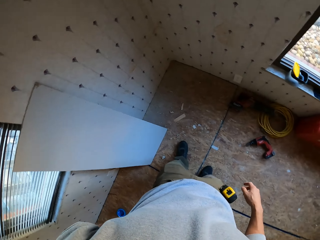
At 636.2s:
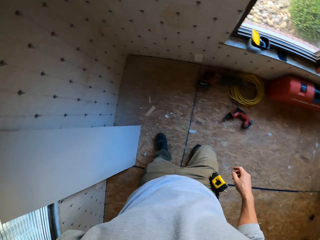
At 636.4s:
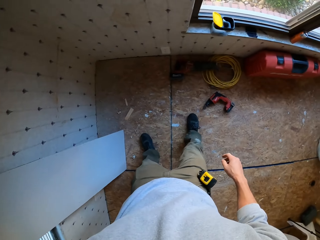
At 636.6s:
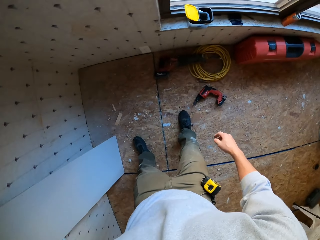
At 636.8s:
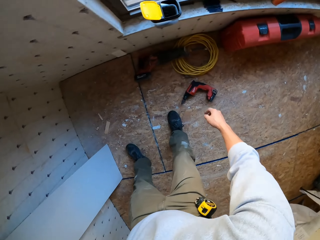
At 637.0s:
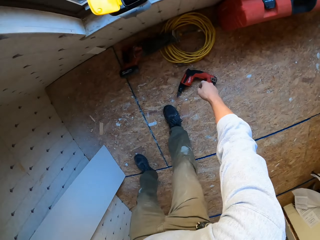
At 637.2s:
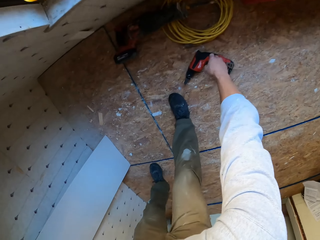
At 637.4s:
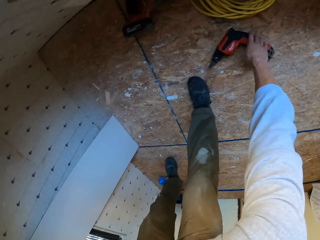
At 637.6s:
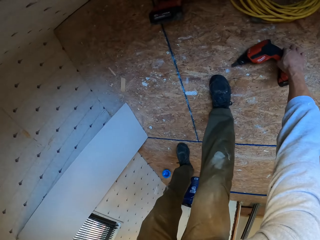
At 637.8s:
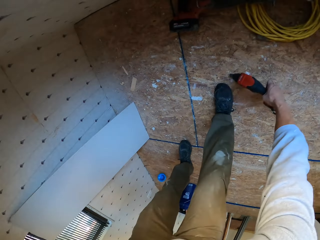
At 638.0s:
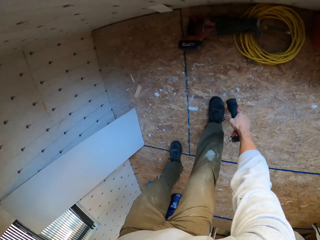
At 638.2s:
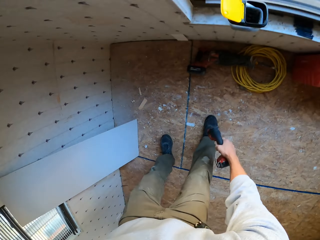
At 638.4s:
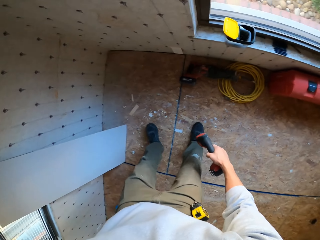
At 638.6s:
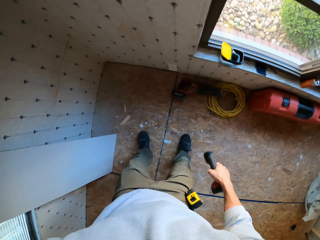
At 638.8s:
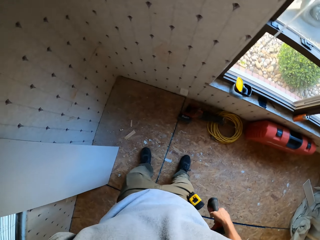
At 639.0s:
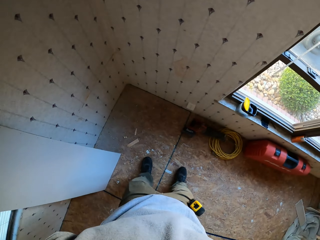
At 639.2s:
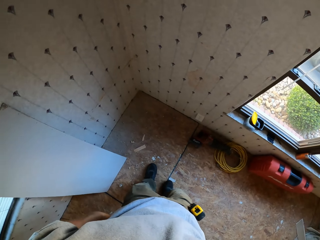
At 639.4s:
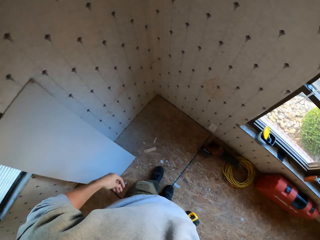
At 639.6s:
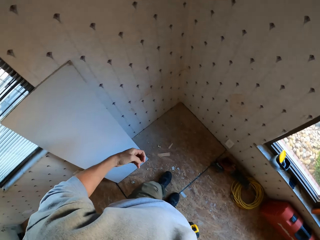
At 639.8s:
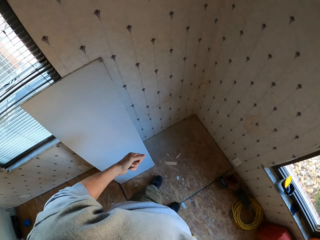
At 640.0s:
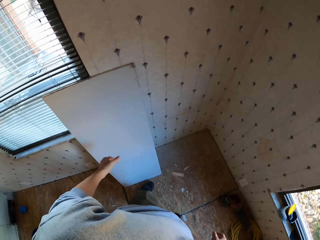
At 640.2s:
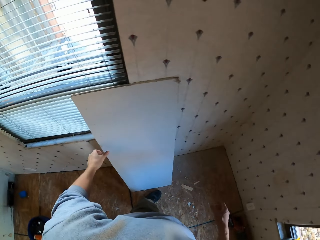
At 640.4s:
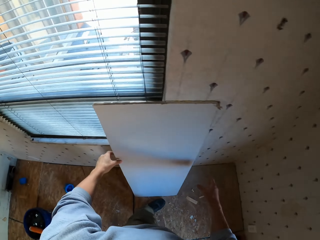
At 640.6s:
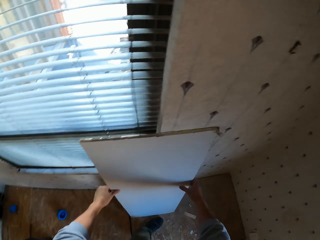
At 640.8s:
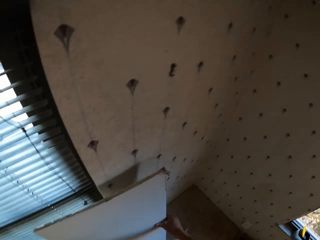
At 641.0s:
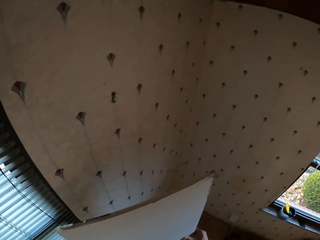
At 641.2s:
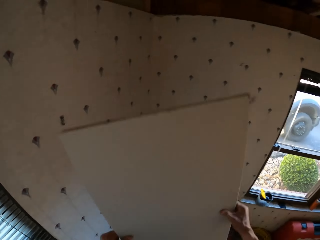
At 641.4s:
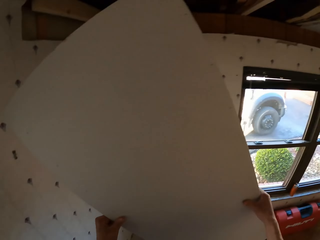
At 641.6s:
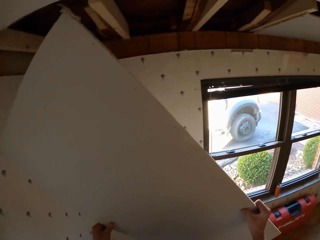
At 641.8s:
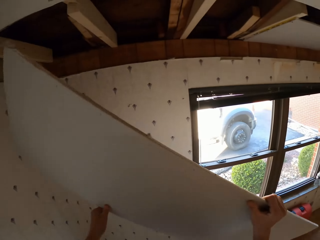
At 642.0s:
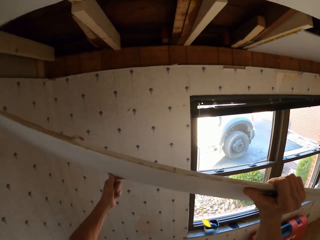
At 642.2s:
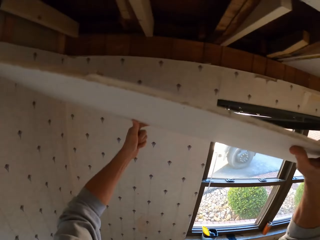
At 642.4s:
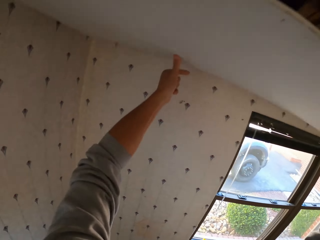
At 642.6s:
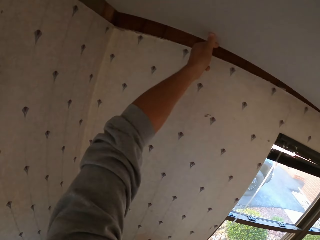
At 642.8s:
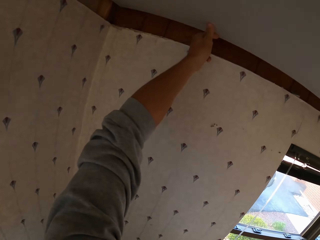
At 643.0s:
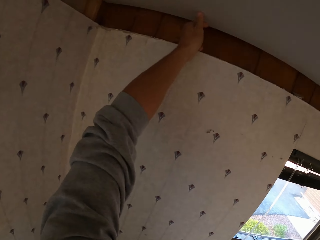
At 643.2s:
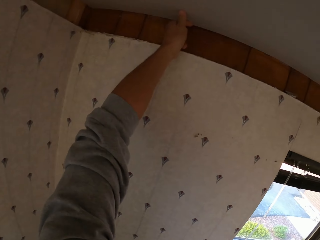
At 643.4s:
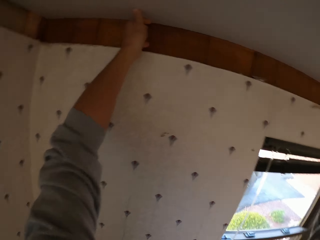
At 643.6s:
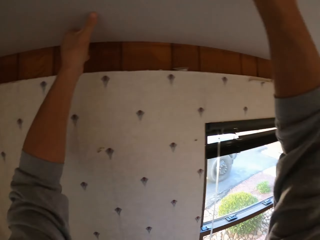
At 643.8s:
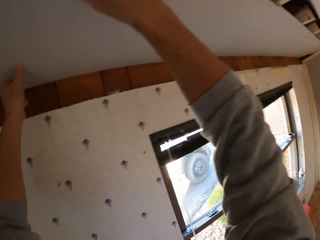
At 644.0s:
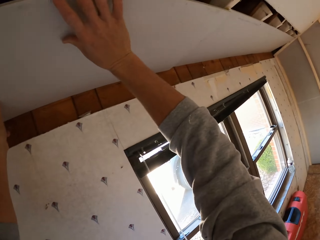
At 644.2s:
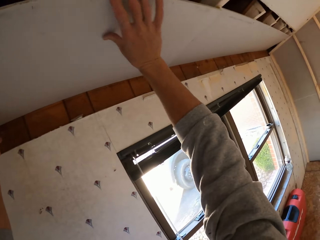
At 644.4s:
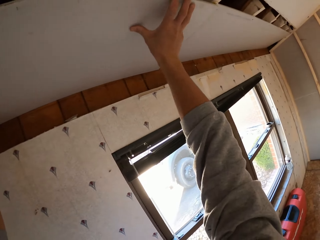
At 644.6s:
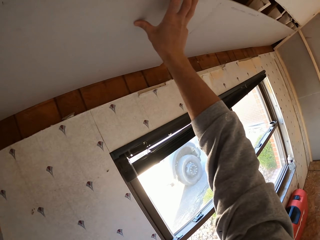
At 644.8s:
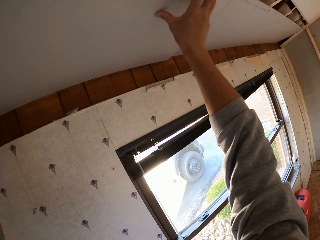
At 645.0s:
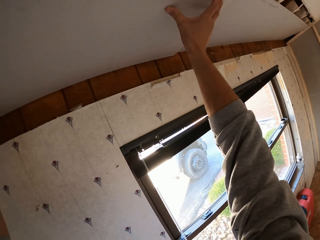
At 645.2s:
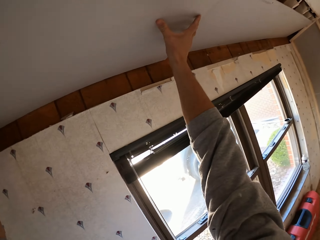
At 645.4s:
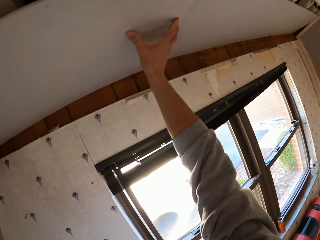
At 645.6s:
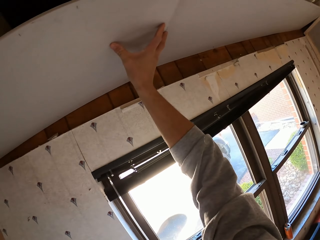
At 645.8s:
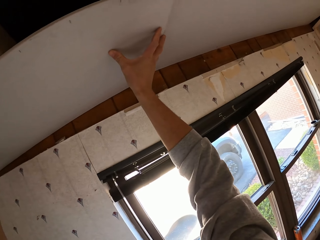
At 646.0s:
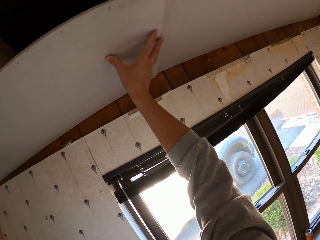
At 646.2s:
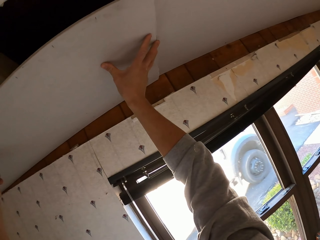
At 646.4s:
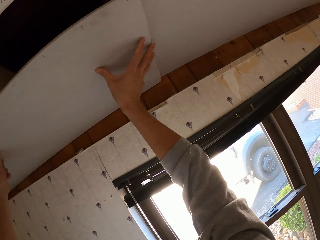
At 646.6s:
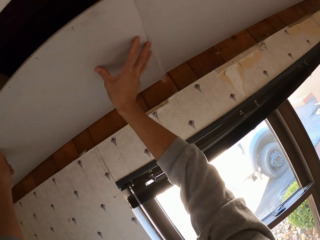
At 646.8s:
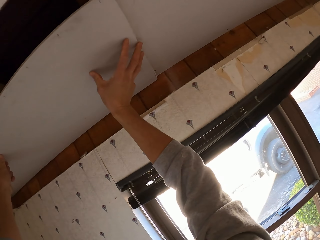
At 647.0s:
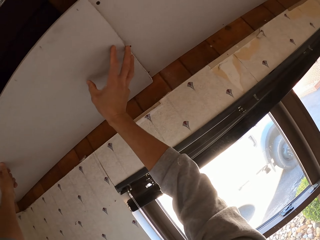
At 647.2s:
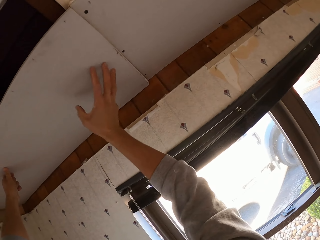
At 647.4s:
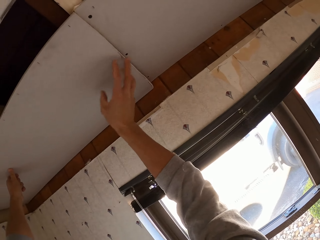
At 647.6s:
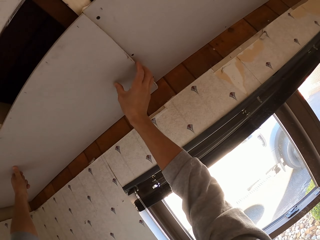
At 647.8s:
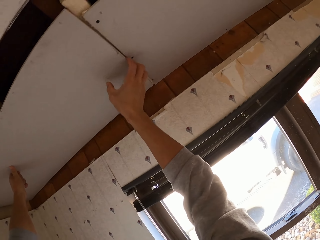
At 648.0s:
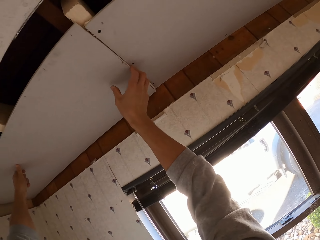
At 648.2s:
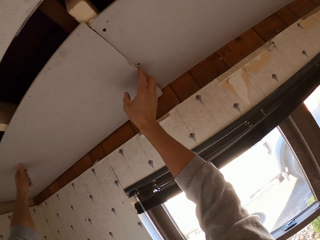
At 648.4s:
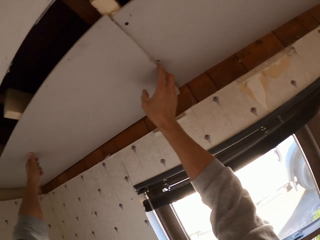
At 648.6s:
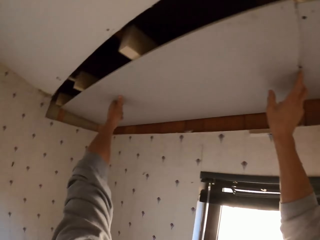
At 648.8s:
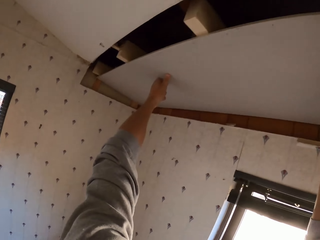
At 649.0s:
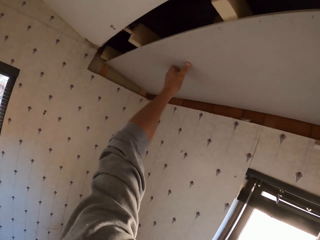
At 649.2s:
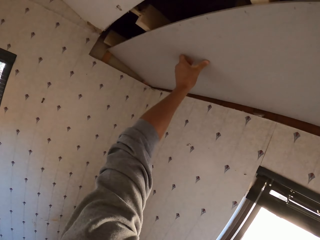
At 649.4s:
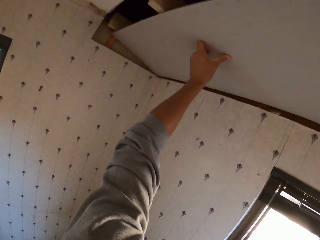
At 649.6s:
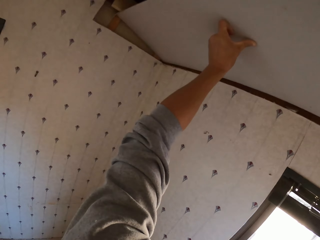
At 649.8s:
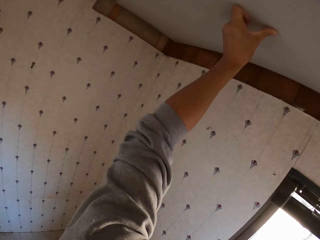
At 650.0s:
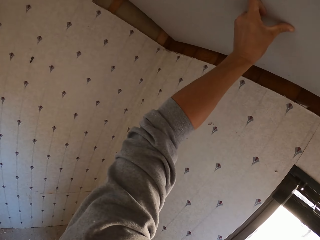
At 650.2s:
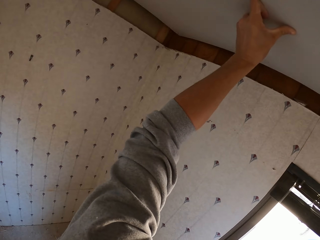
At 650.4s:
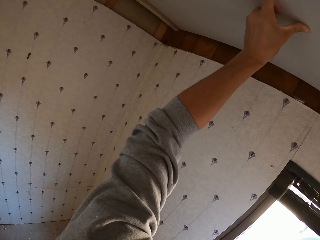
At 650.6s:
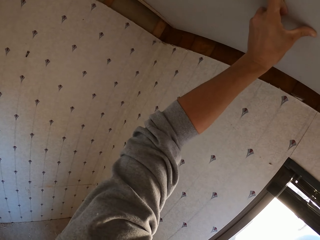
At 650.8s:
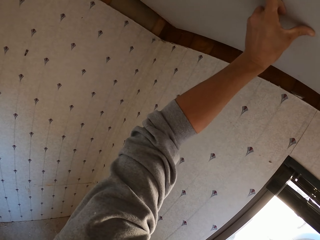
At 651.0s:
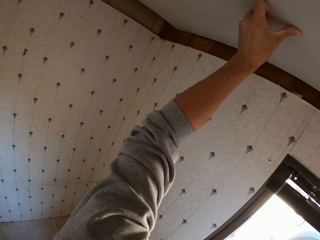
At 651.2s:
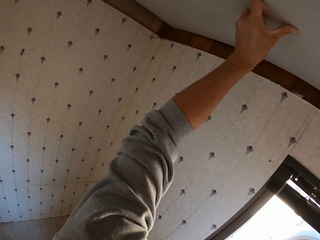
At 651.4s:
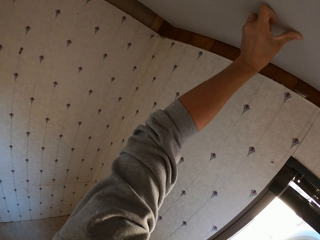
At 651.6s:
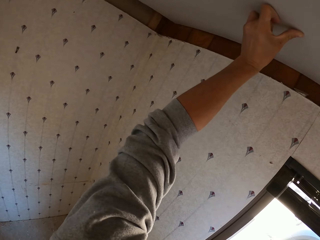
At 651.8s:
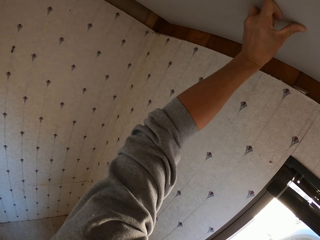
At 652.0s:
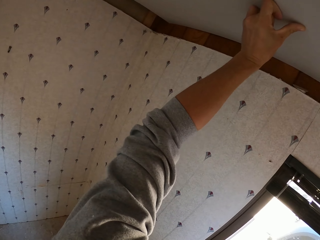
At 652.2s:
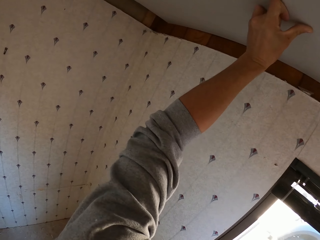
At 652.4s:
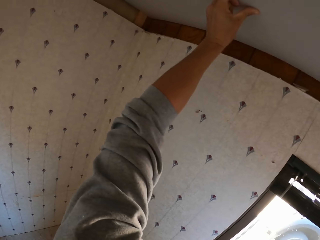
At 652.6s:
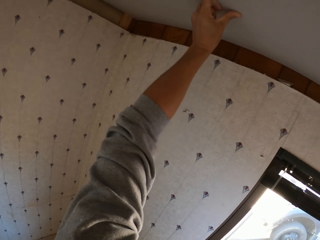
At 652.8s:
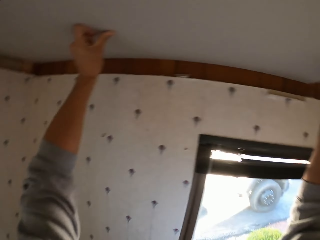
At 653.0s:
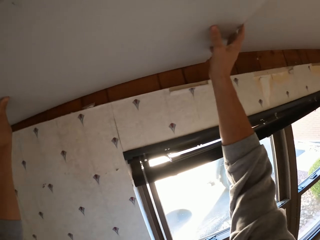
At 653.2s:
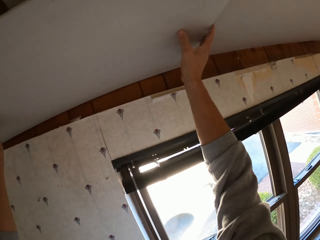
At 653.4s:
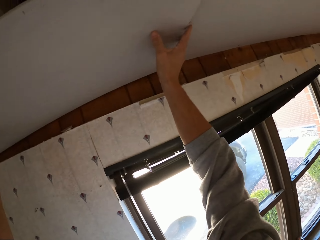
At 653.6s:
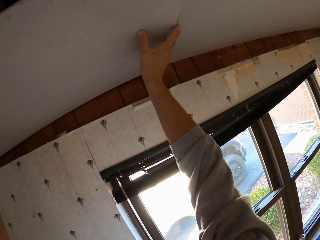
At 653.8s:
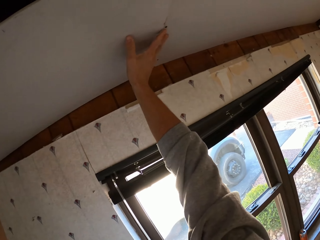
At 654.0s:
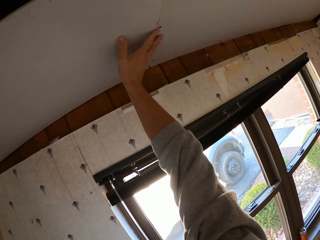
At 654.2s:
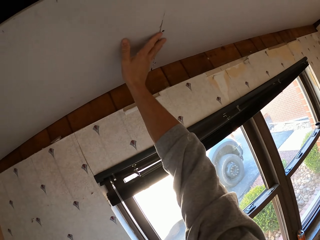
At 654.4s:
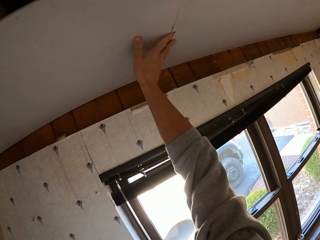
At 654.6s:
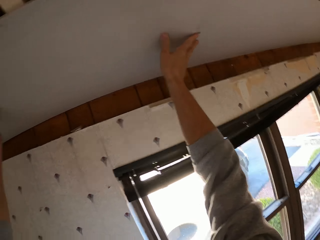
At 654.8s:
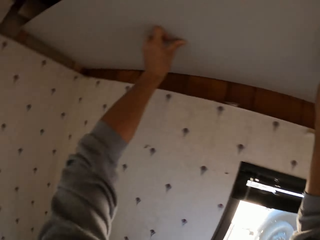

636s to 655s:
The camera wearer bends down. They pick up an electric screwdriver. They turn to the side. They pick up the ceiling board and hold the board. They lift the board. They fit the ceiling board on the roof. They turn to the side and fix the board on the ceiling. They turn to the side and fix the board on the ceiling. They turn to the side.

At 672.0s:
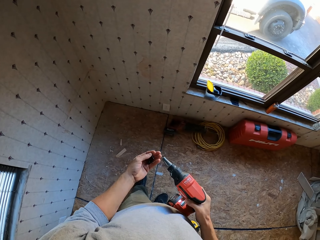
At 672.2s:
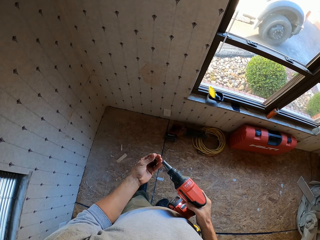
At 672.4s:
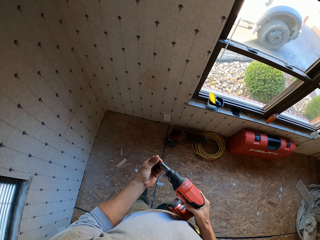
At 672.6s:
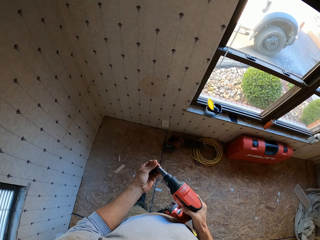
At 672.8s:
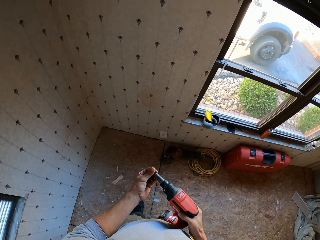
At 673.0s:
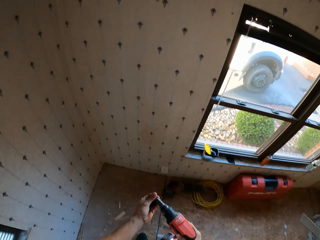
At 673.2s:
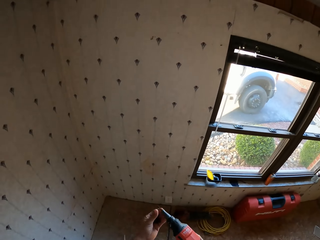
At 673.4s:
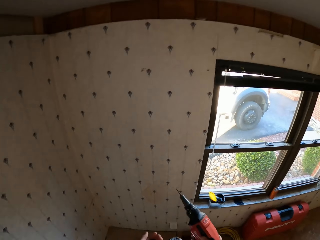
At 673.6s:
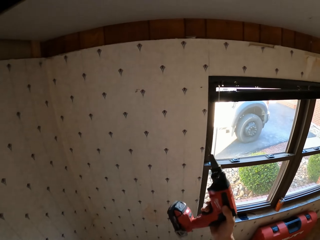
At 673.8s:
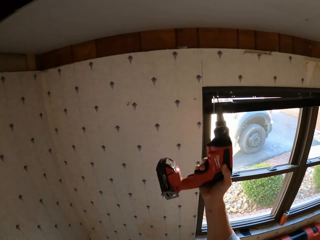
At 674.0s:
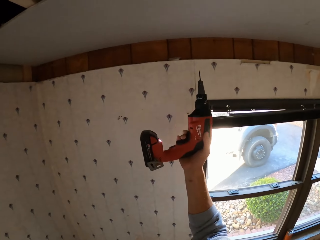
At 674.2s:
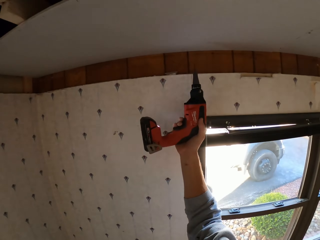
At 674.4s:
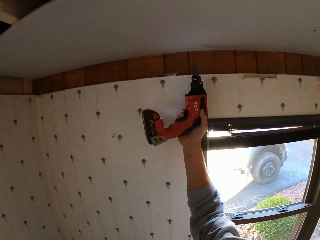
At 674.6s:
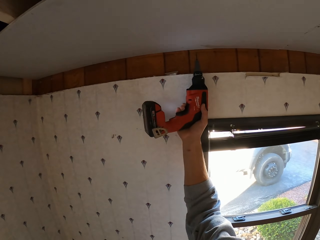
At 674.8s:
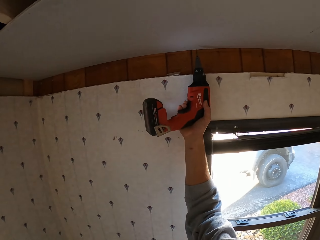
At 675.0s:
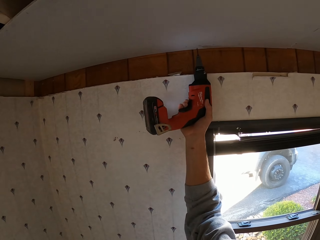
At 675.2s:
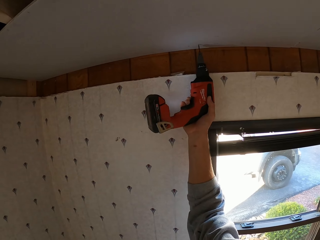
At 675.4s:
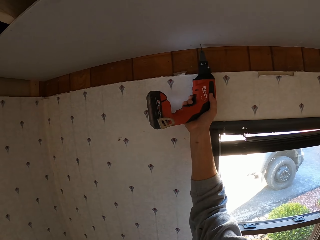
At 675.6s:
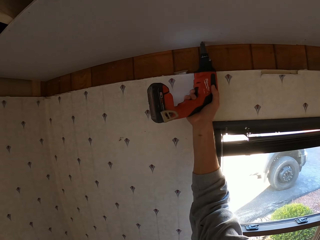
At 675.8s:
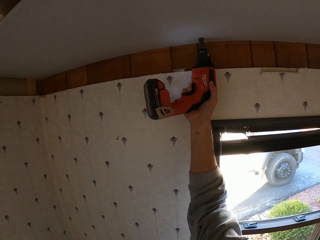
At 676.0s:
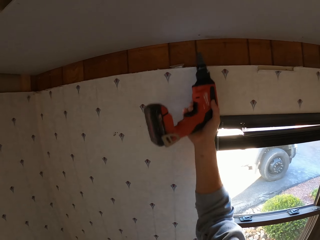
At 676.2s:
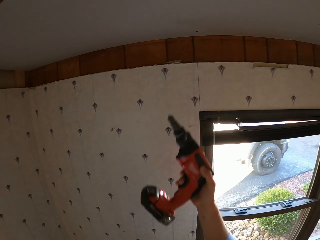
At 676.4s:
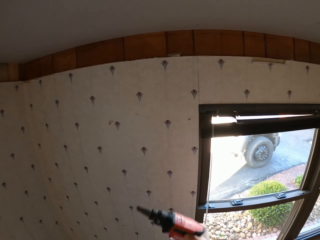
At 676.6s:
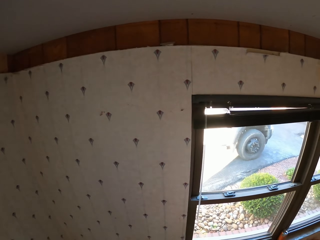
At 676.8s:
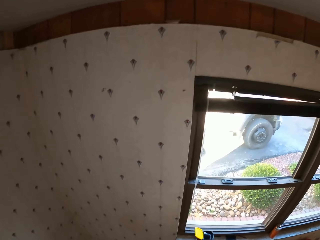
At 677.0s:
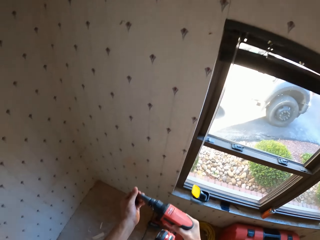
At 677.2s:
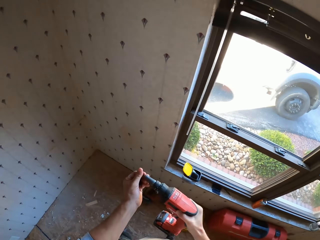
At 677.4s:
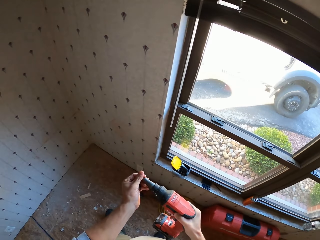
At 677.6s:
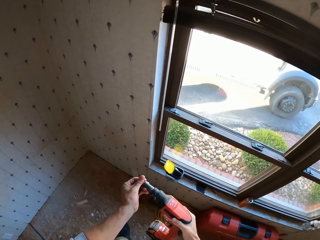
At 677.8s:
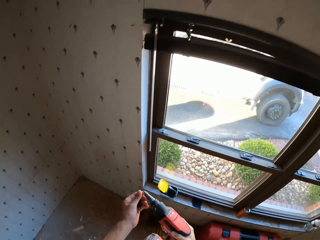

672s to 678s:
The camera wearer fits a screw on the electric screwdriver. They turn to the side. They tighten the screw on the roof. They drill a board on the ceiling. They turn to the side and fit the screw on the electric screwdriver.
